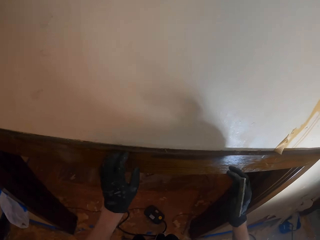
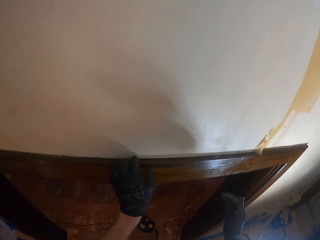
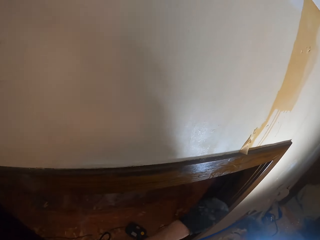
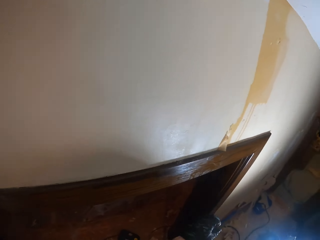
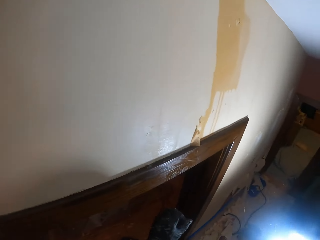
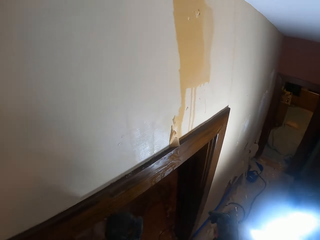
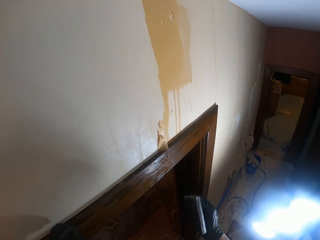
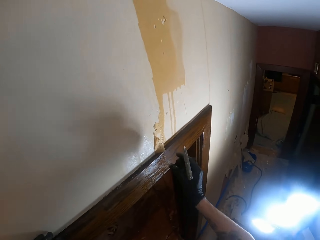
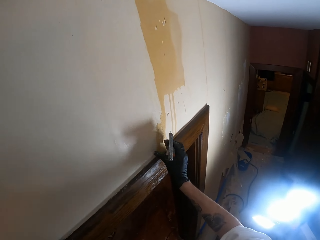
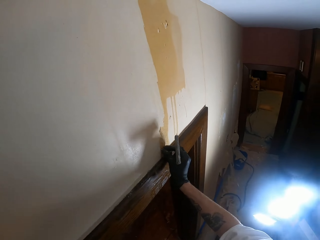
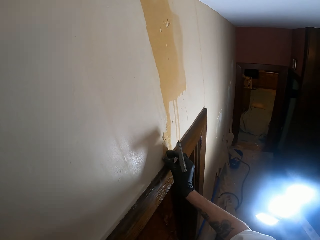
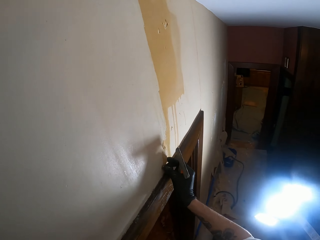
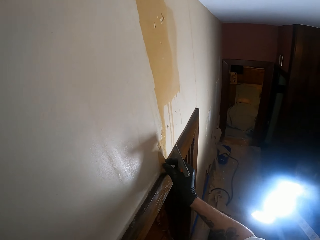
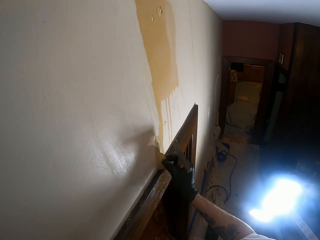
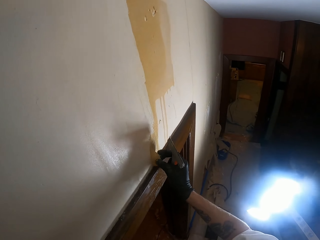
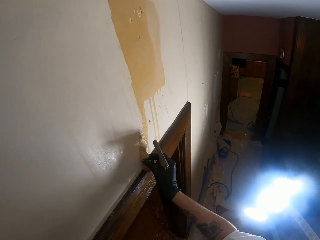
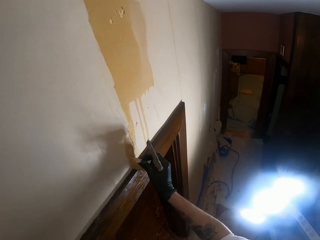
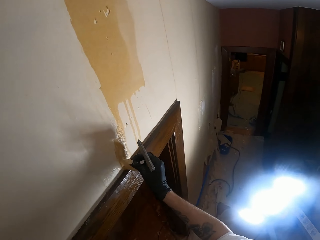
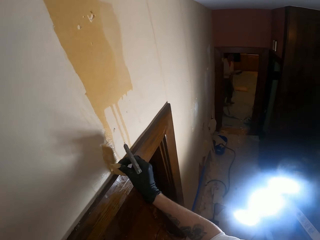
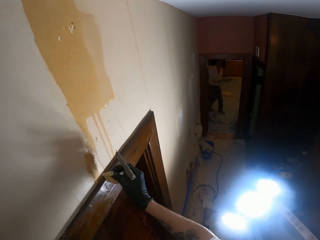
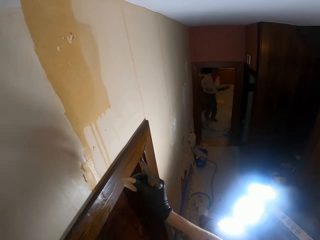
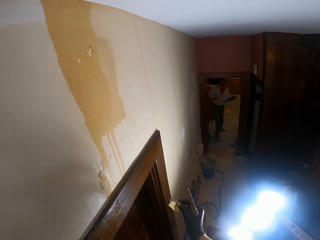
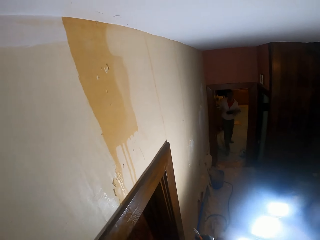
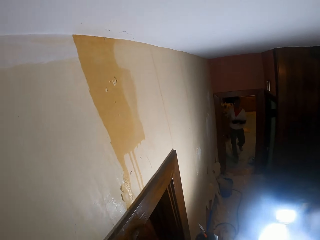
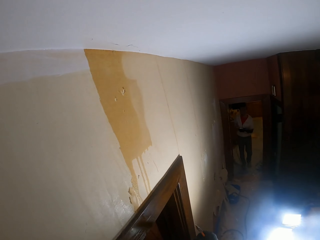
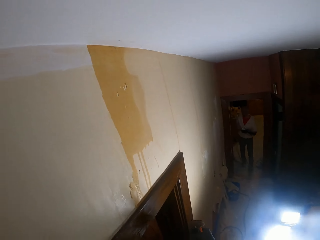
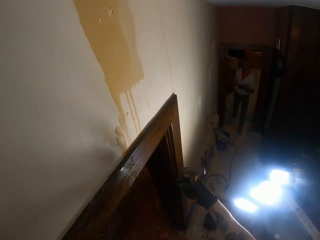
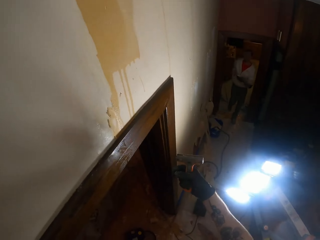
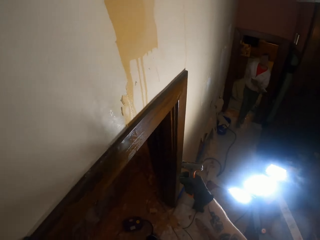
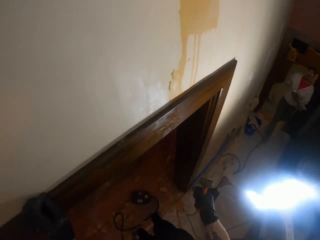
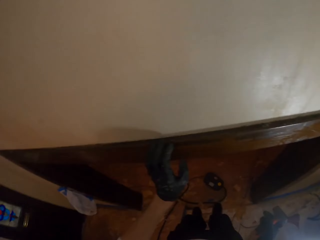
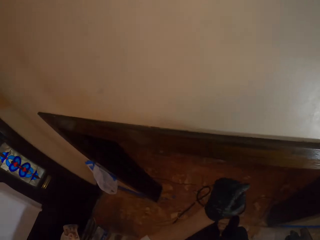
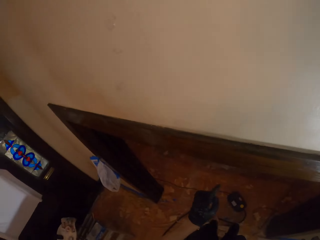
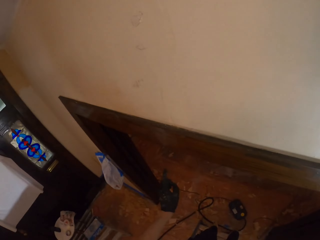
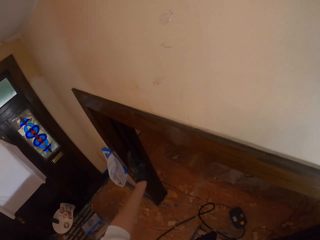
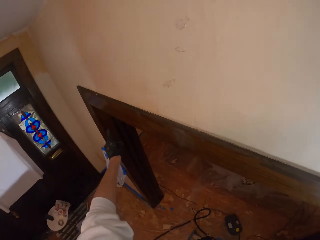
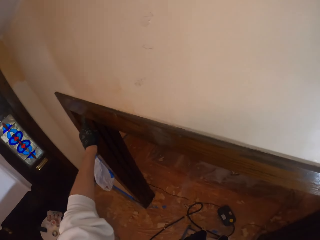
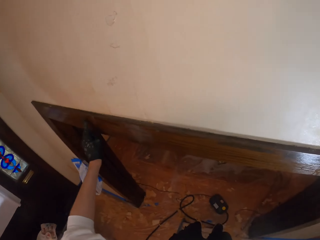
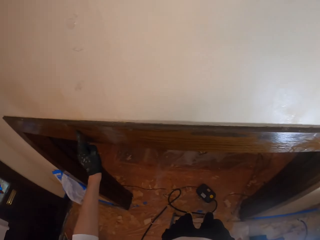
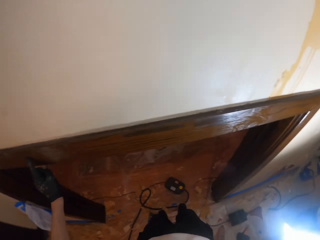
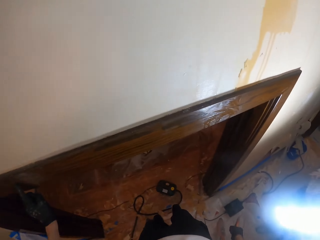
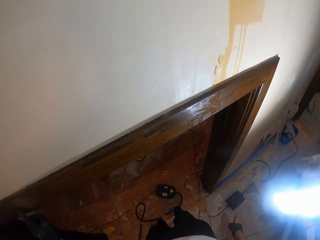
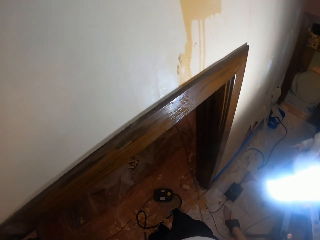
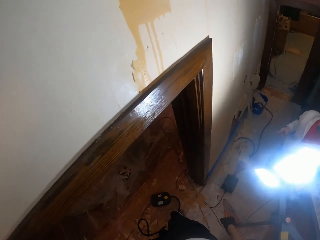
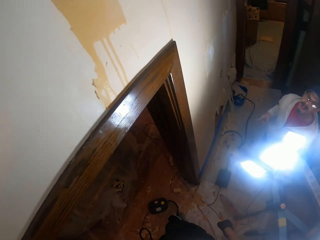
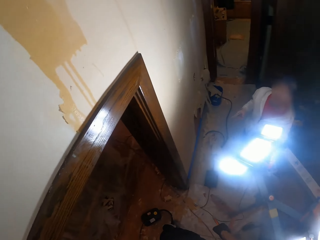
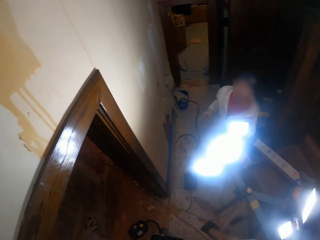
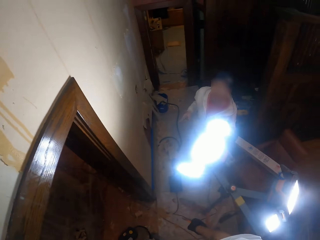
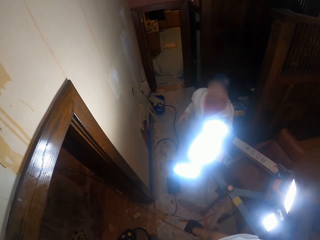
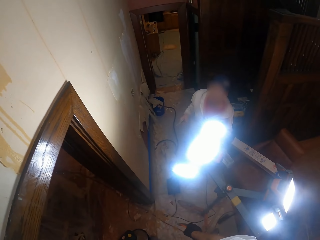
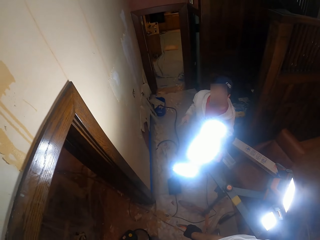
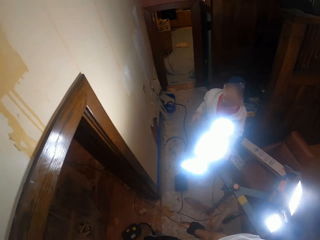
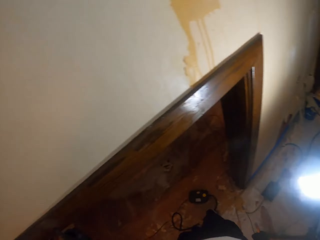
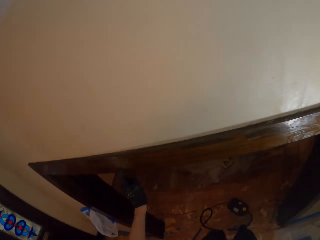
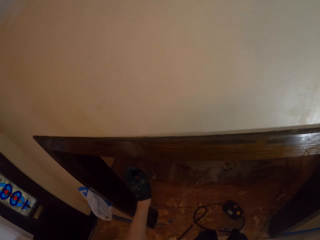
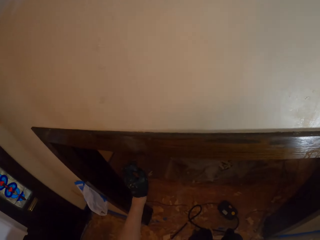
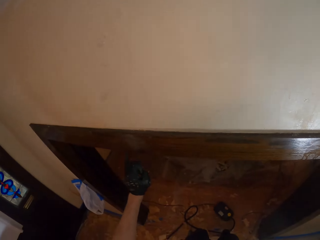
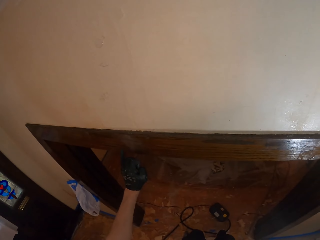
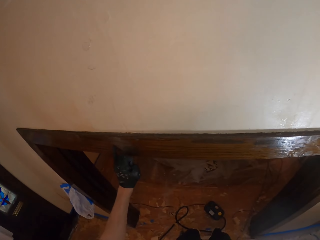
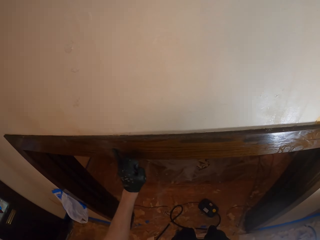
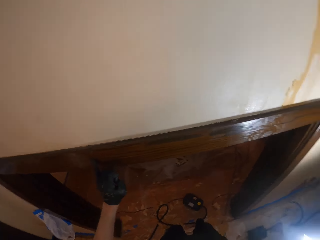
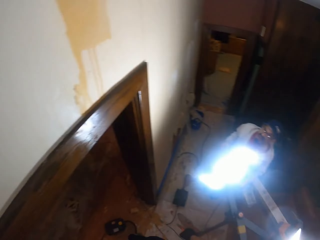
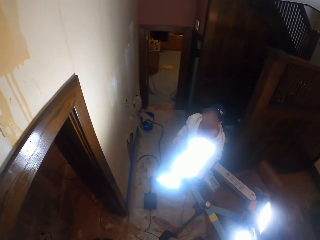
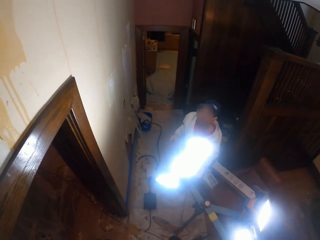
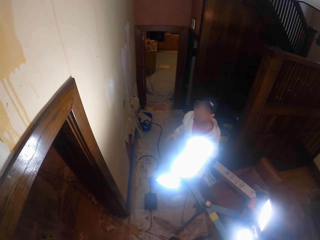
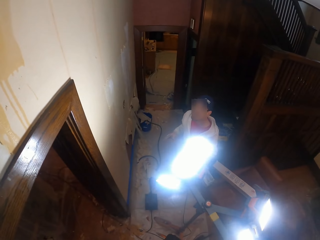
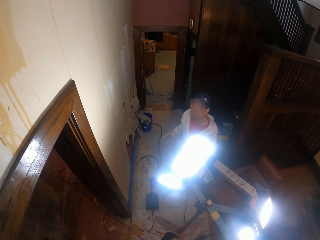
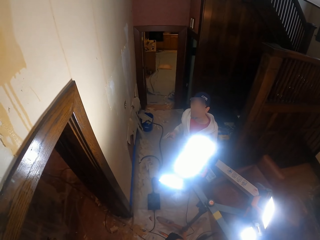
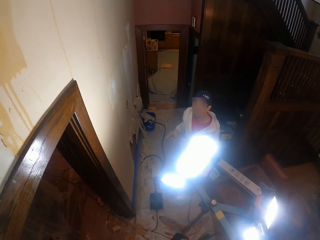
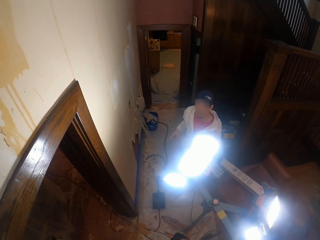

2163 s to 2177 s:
The camera wearer holds the wood. They wipe the wall with the left hand. They remove wallpaper from the wall with the right hand. They pick something. They rub fingers together. They turn around the room. They rub the wood with a finger. They wipe the wall with the left hand. They look aside. A man holds a torch. The camera wearer stares at the man. They look aside. They turn around the room. They rub the wood with a finger. They touch the wall.

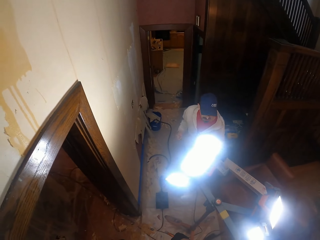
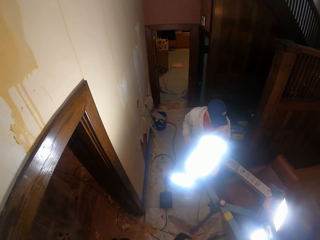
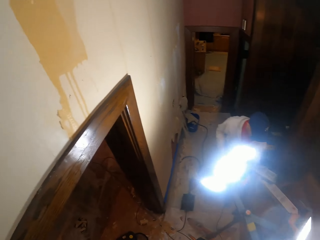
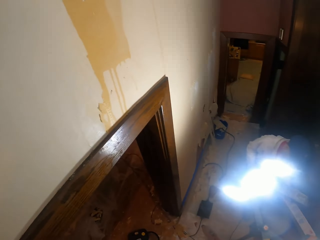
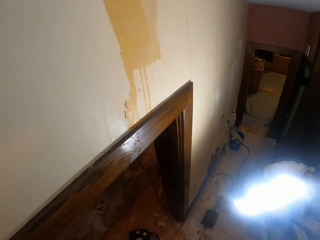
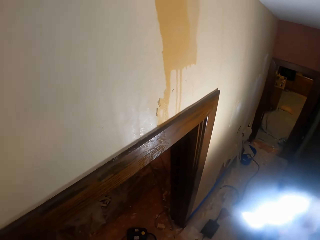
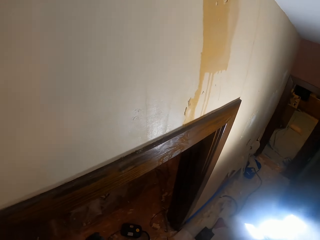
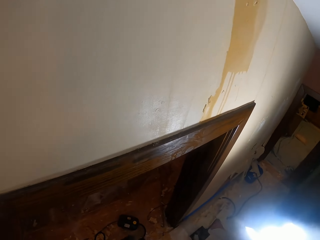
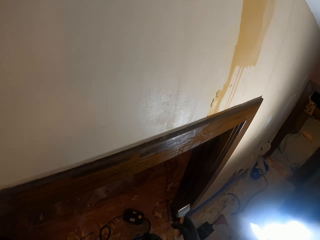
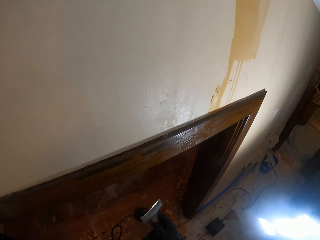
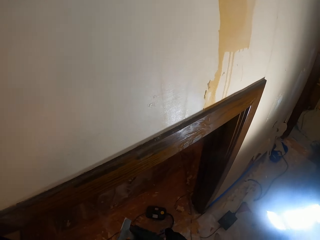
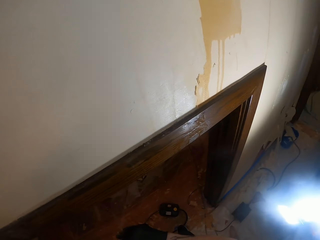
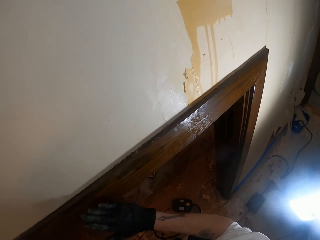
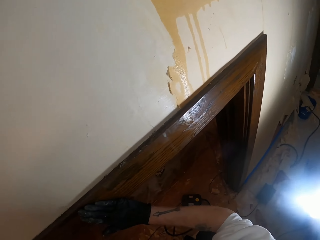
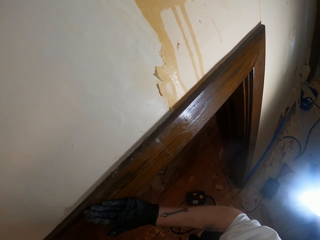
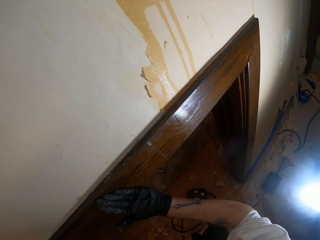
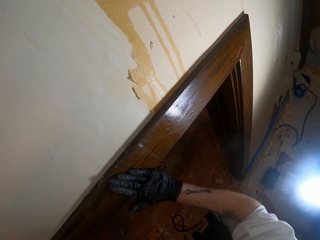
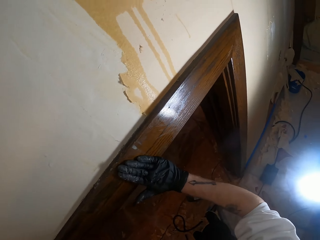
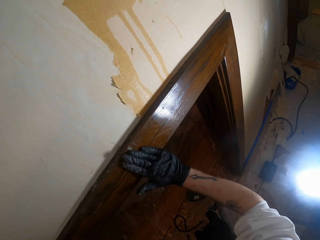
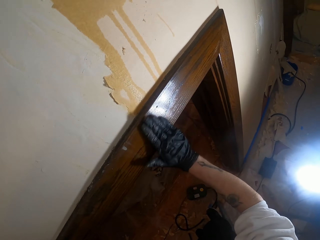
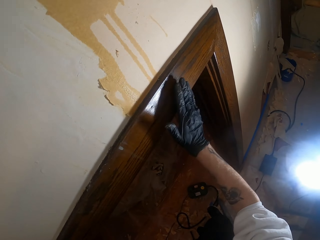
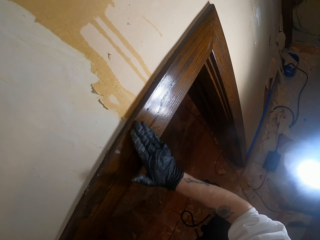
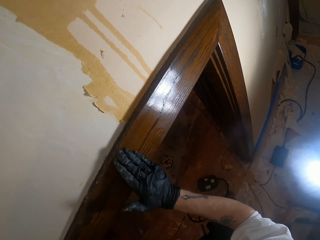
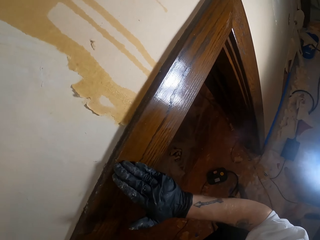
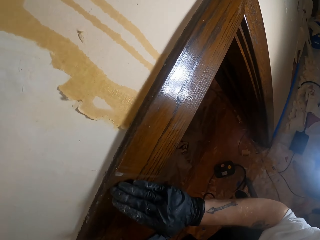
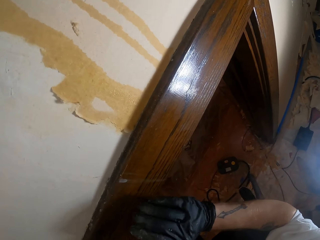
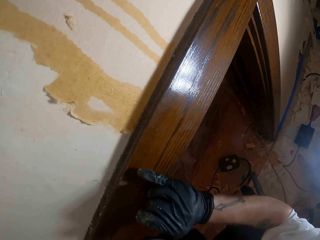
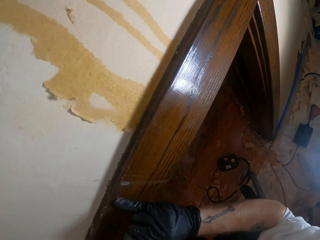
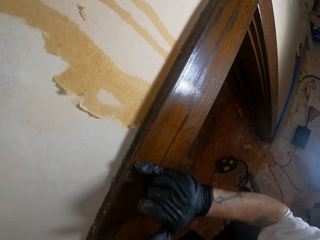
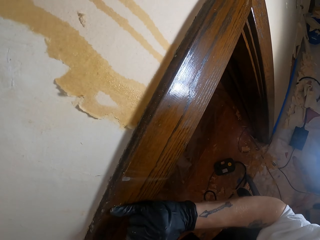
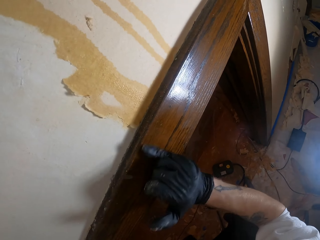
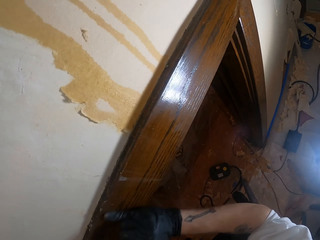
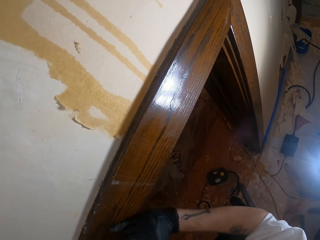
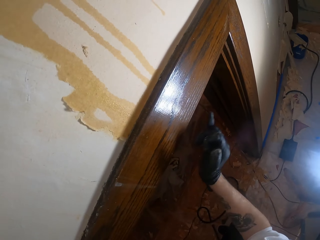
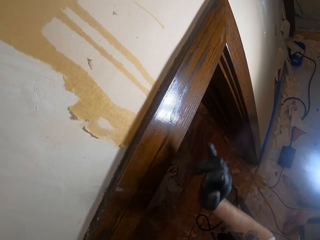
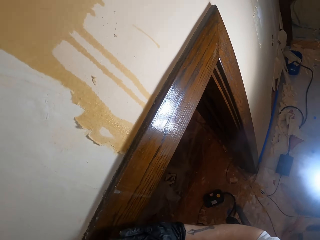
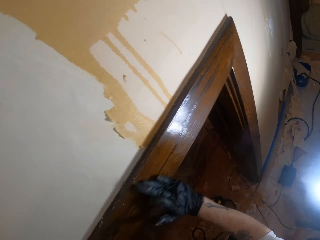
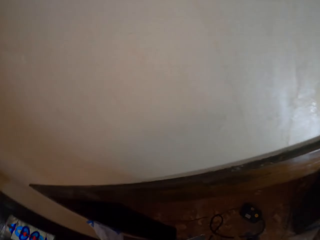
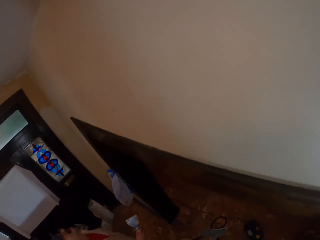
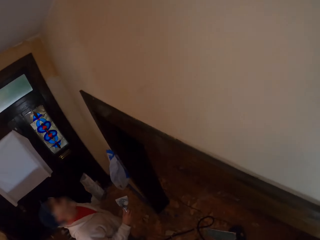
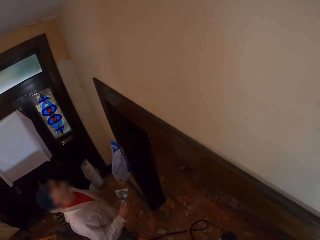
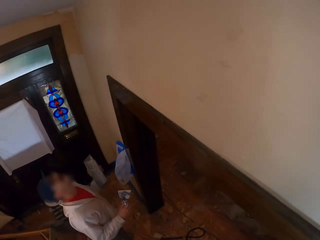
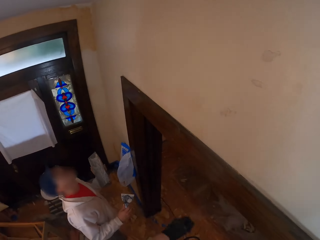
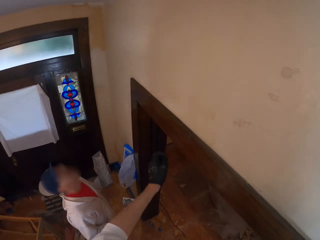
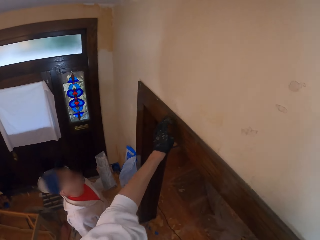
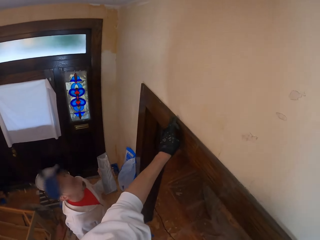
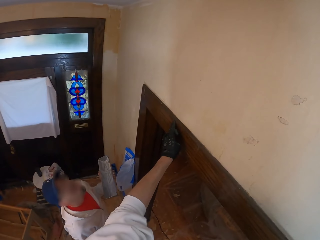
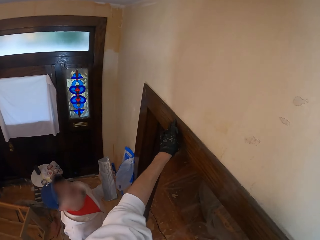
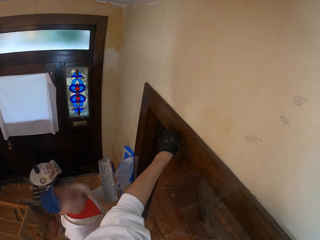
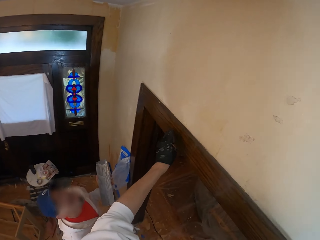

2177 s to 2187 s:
The camera wearer looks at a man. They touch the door frame. They wipe the frame. They look at the man. They converse with the man.
